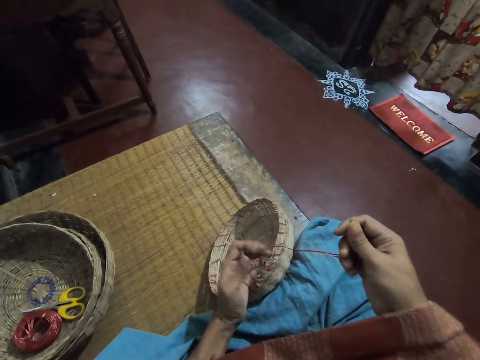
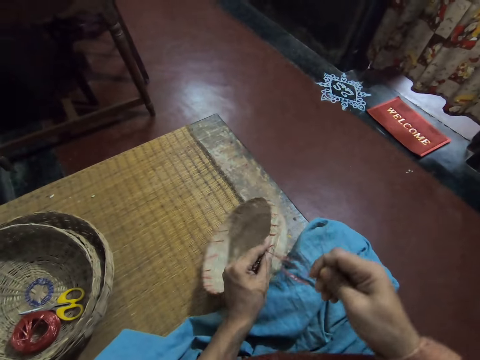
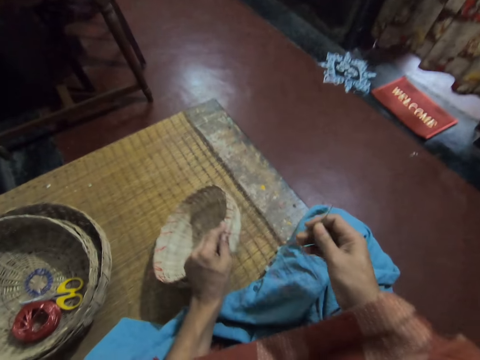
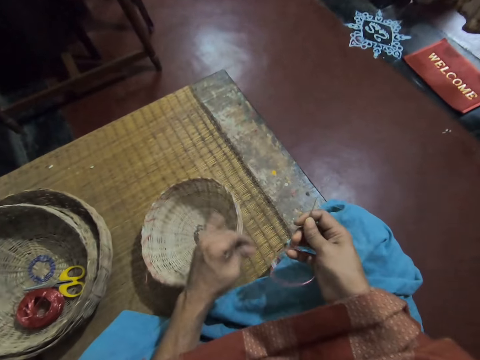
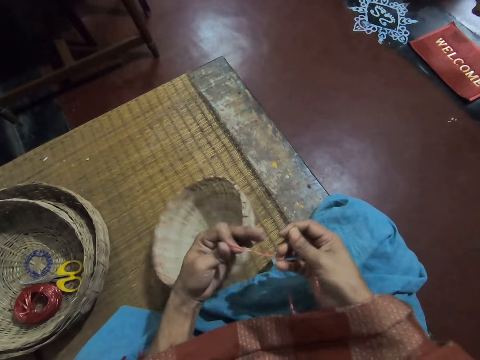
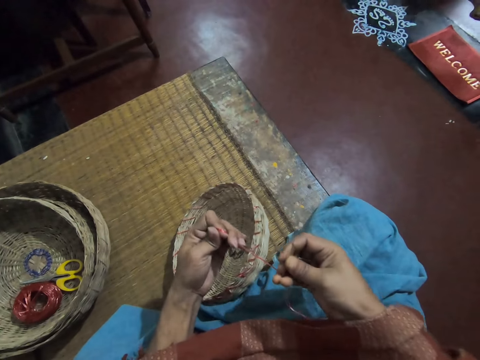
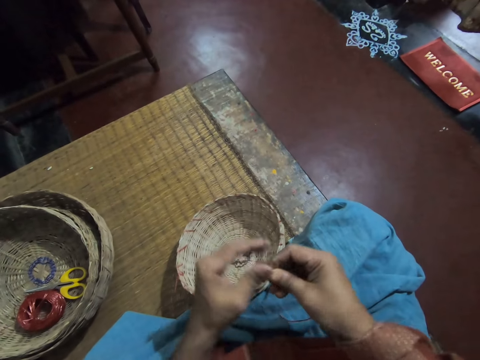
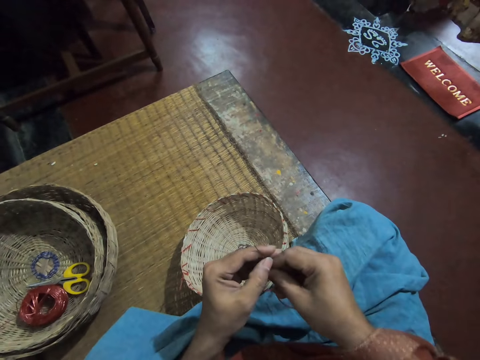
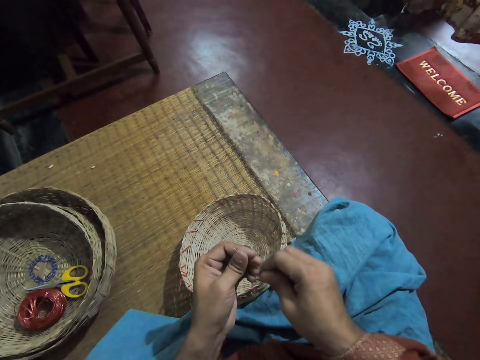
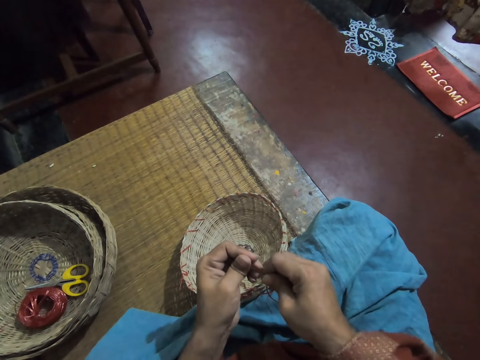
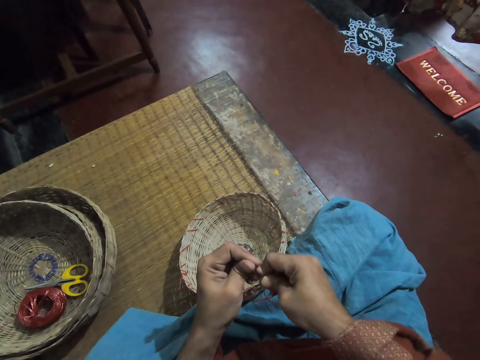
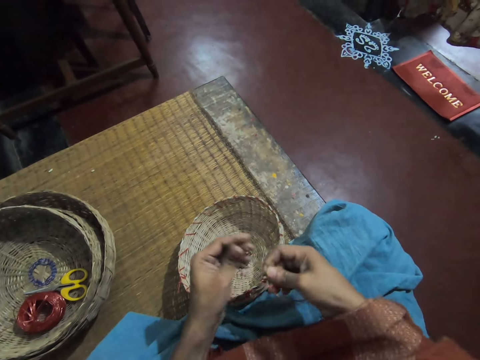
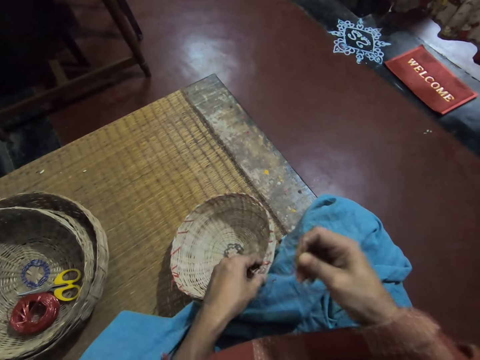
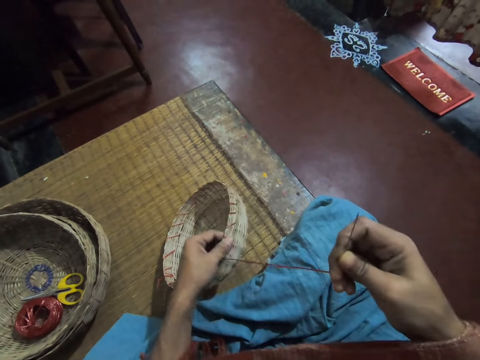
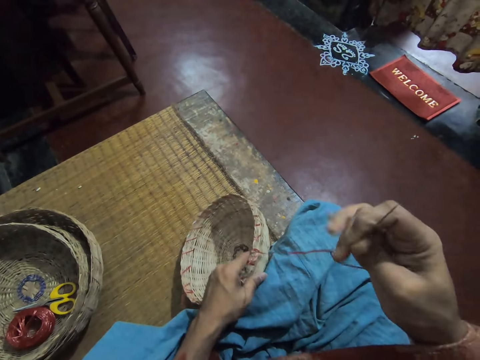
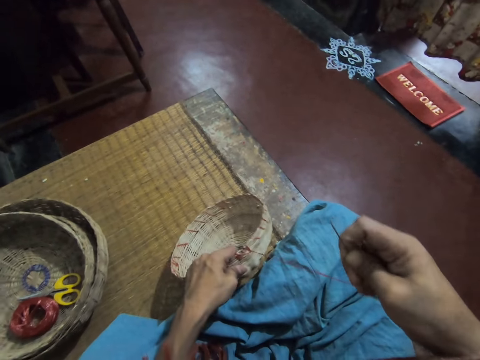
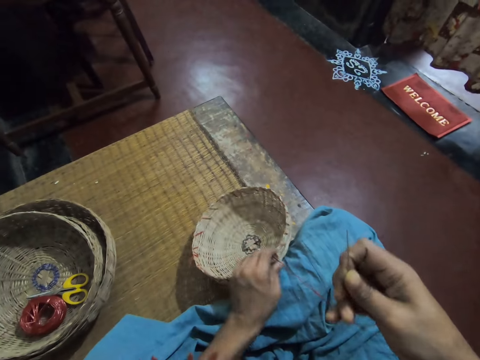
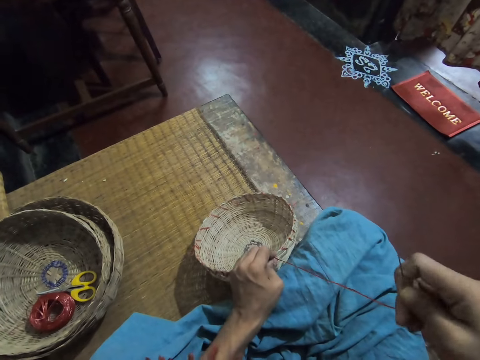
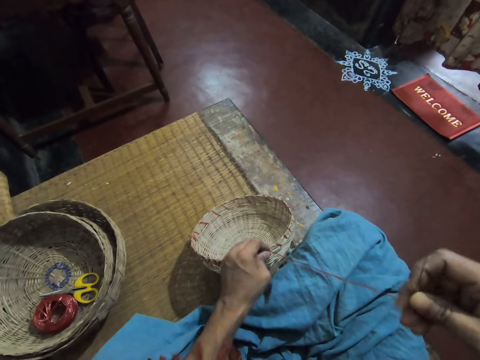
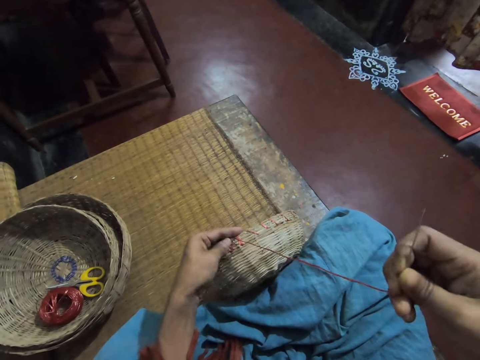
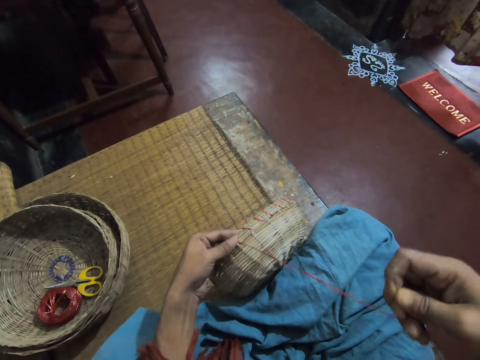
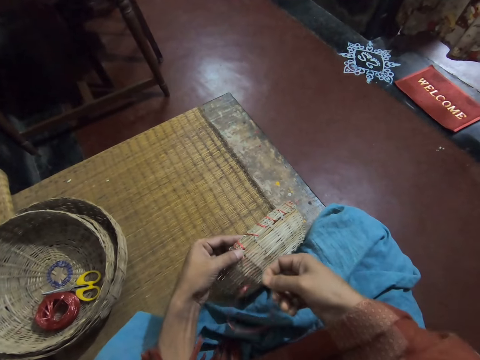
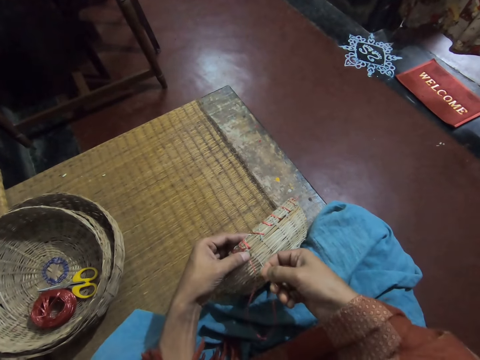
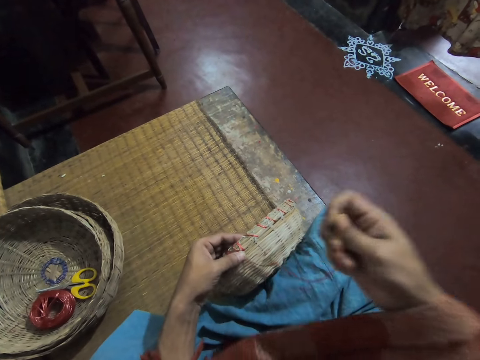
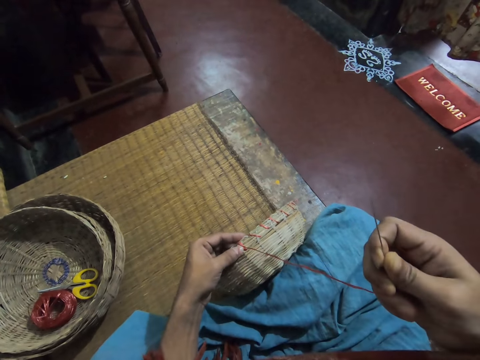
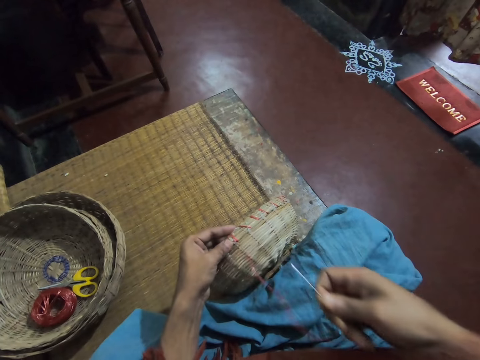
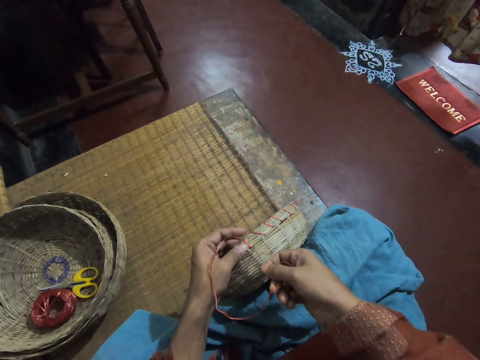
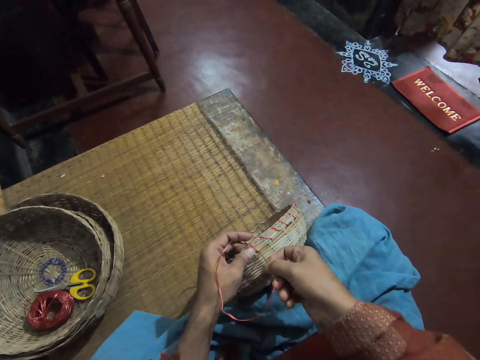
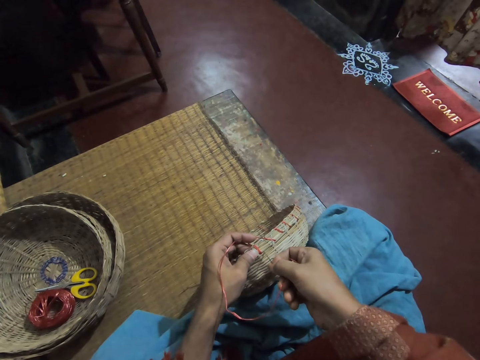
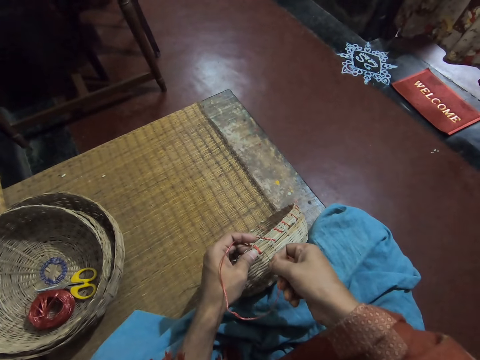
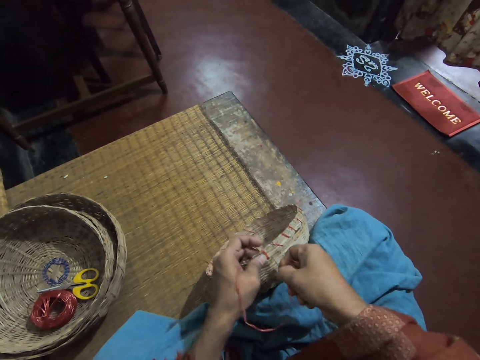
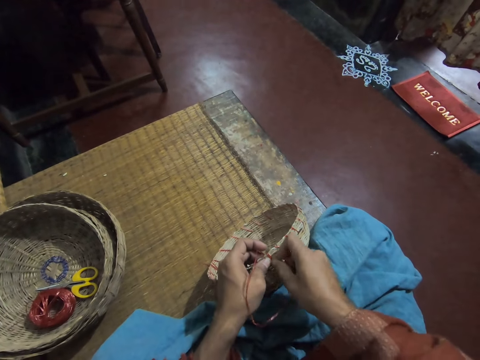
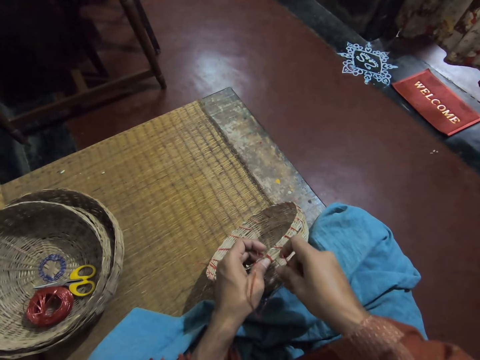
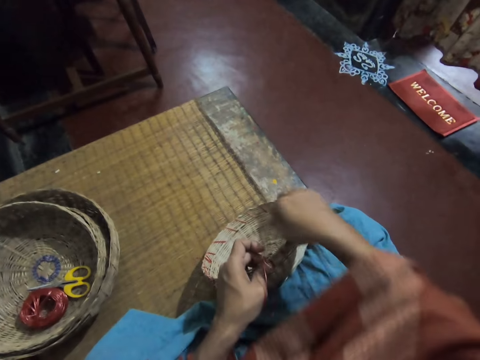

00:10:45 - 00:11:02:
The camera wearer adjusts the thread in the needle. They tighten the rope on the reed basket. They sew the rope on the reed basket with the needle. They put the needle in the wicker basket.

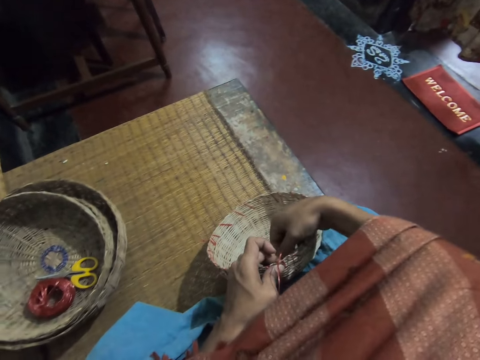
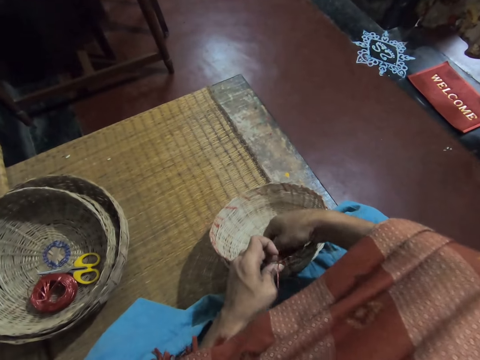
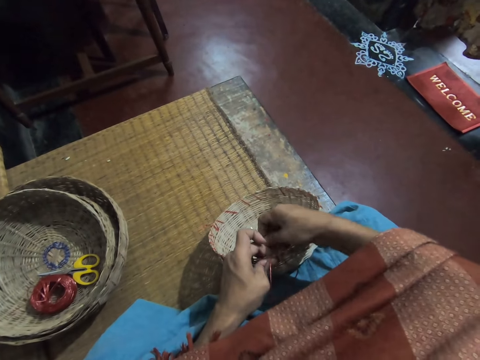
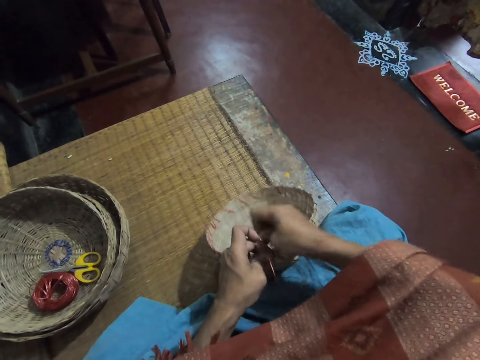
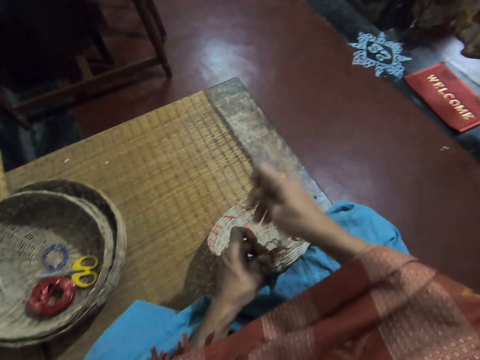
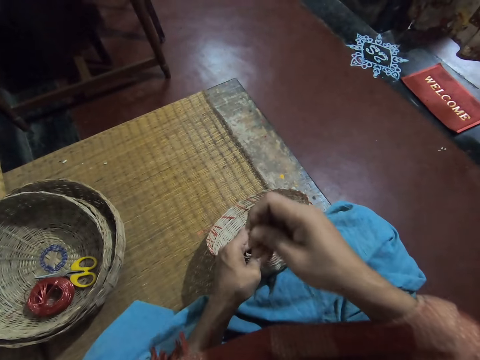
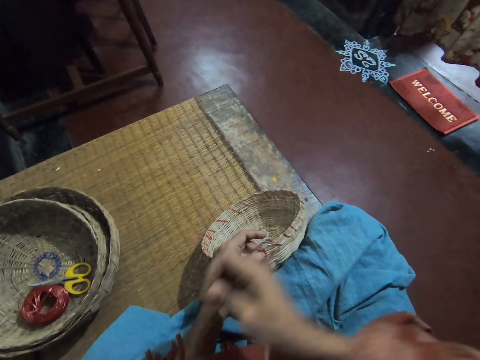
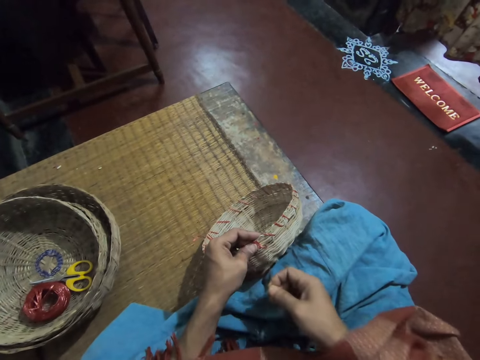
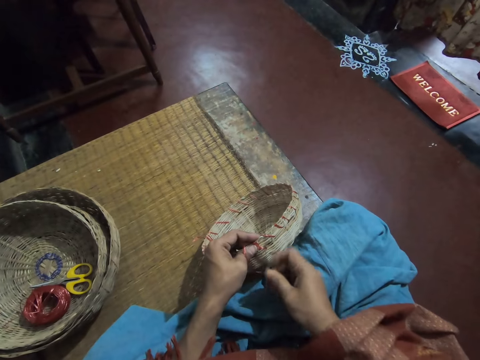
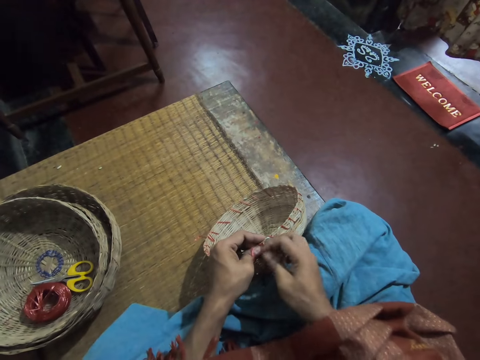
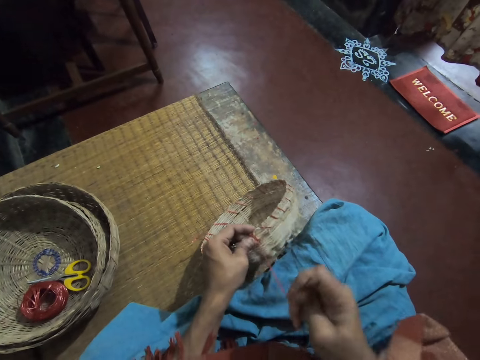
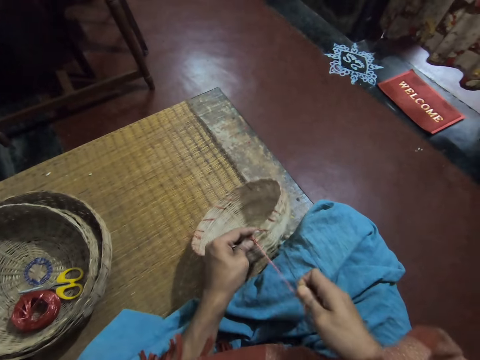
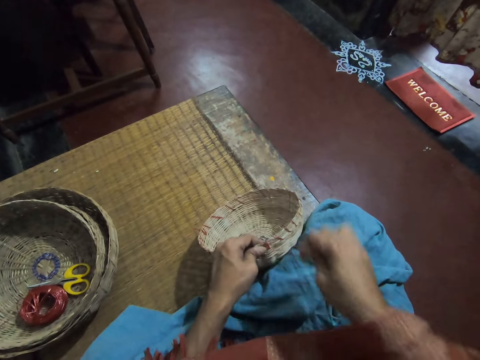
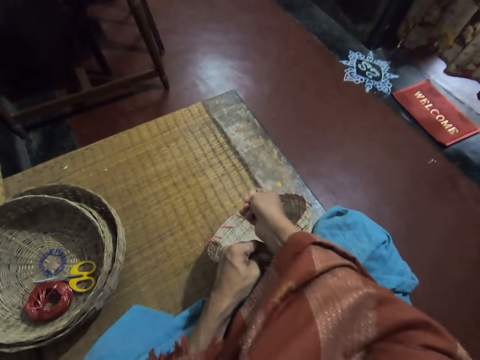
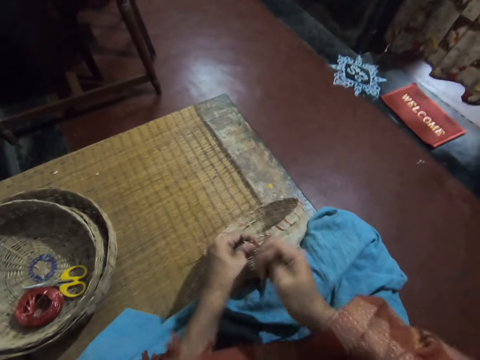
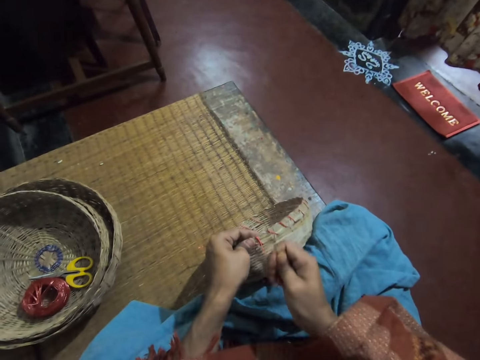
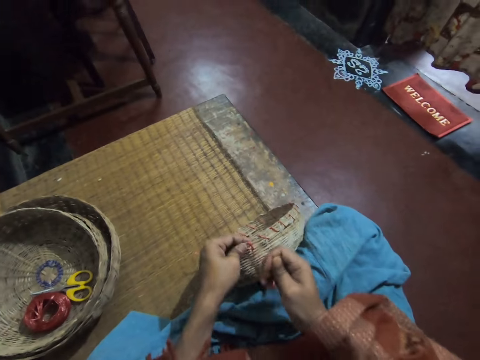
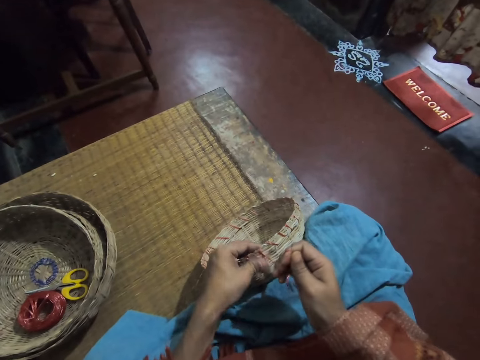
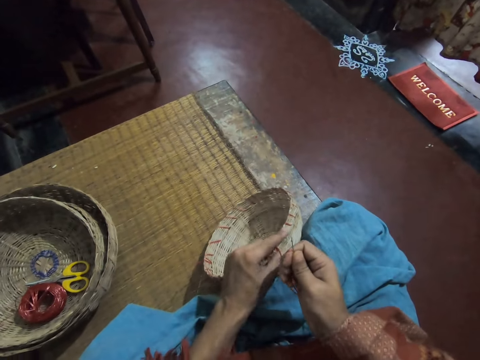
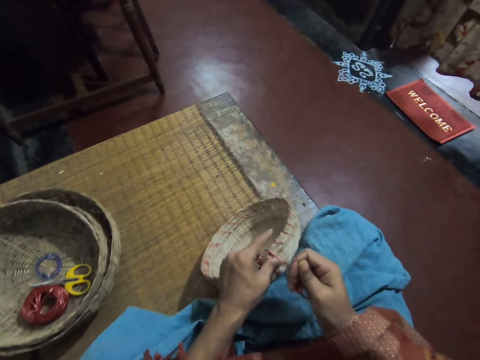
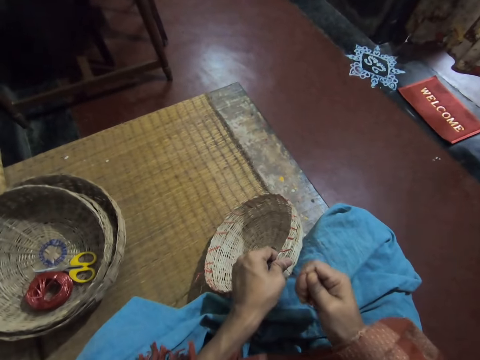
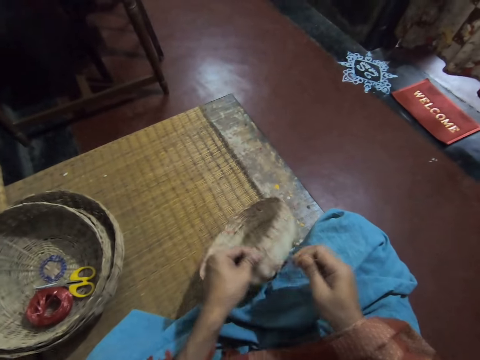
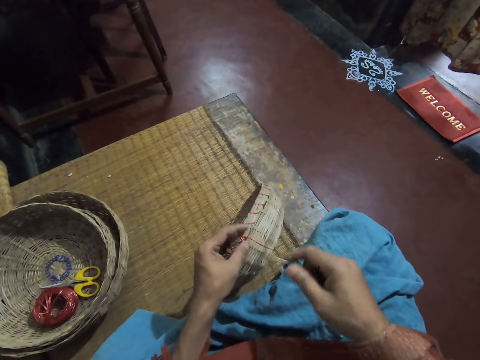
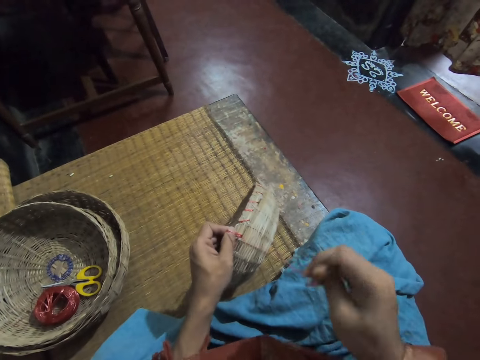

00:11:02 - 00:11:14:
The camera wearer adjusts the thread in the wicker basket. They tighten the rope on the reed basket.
